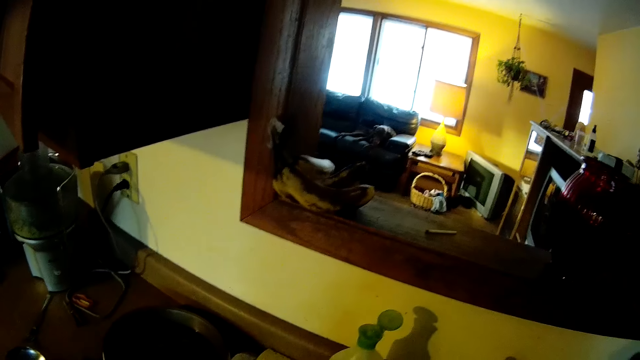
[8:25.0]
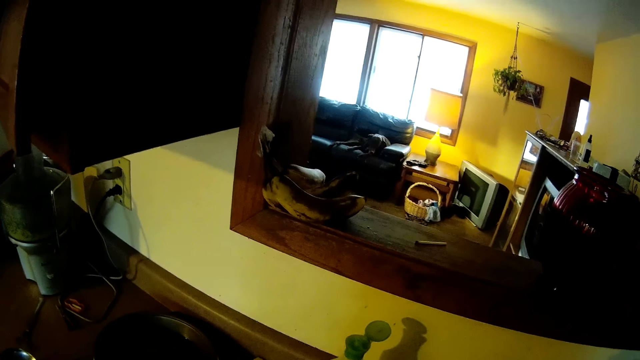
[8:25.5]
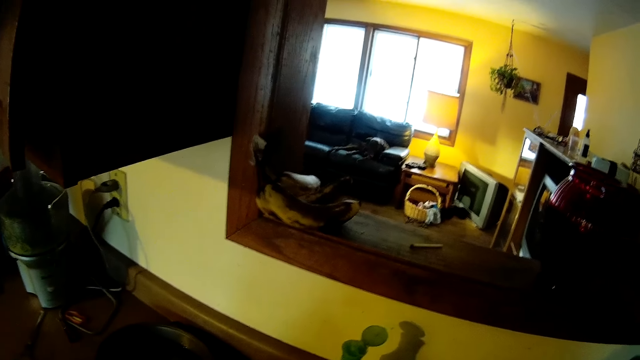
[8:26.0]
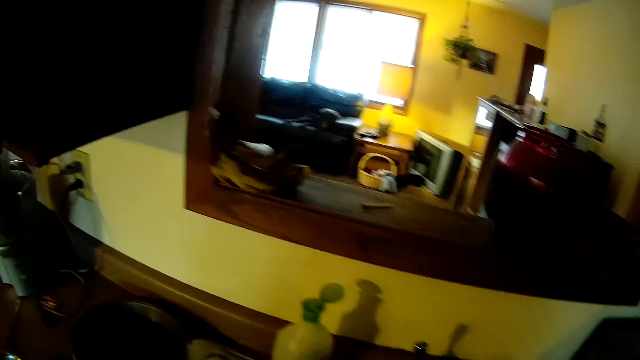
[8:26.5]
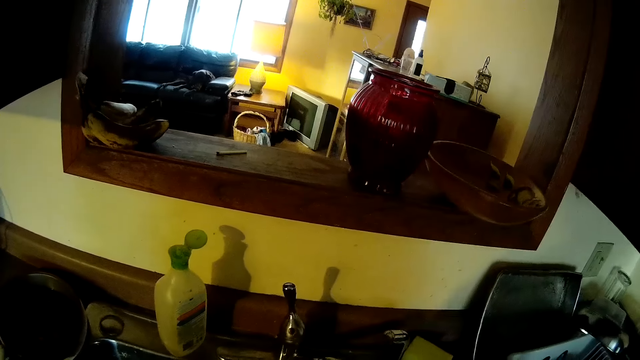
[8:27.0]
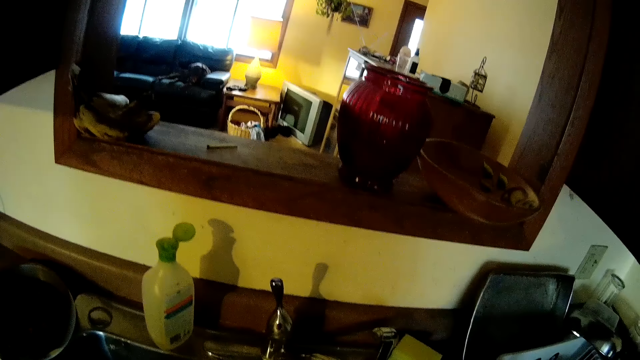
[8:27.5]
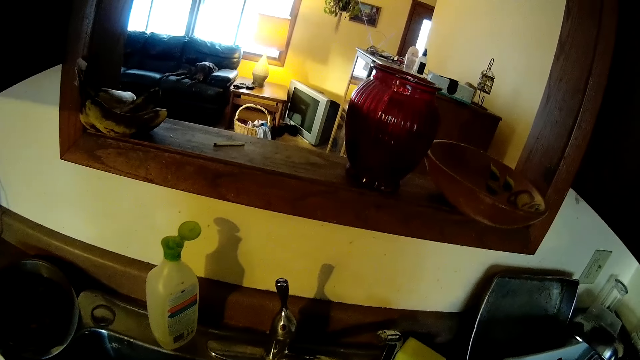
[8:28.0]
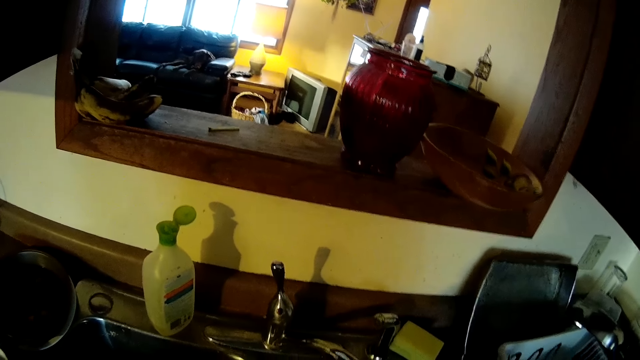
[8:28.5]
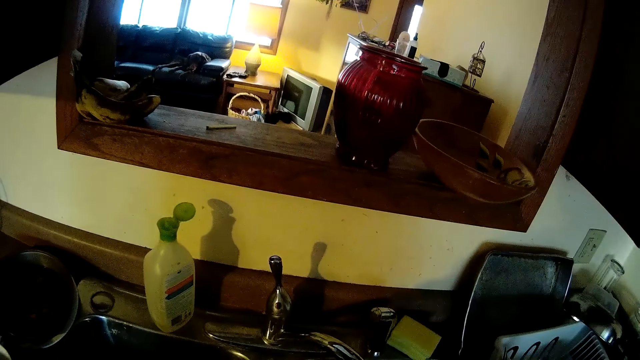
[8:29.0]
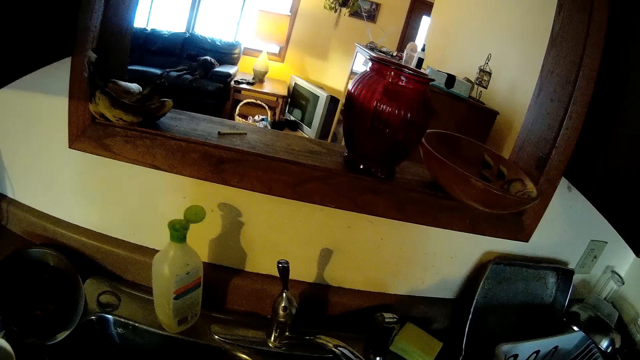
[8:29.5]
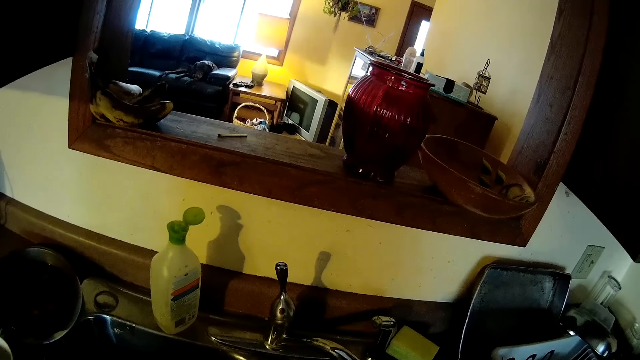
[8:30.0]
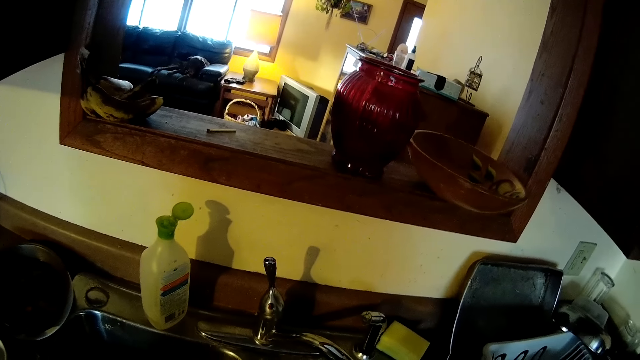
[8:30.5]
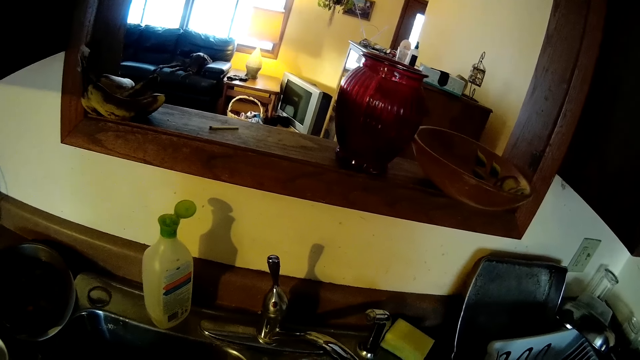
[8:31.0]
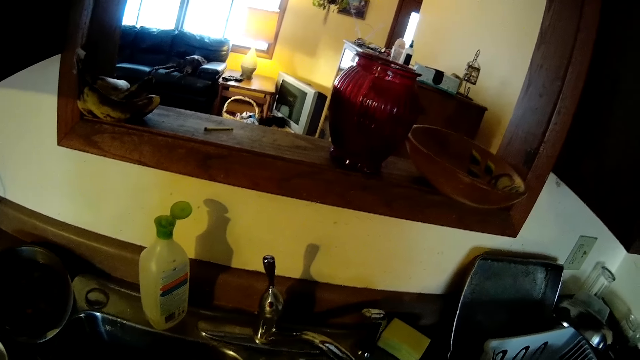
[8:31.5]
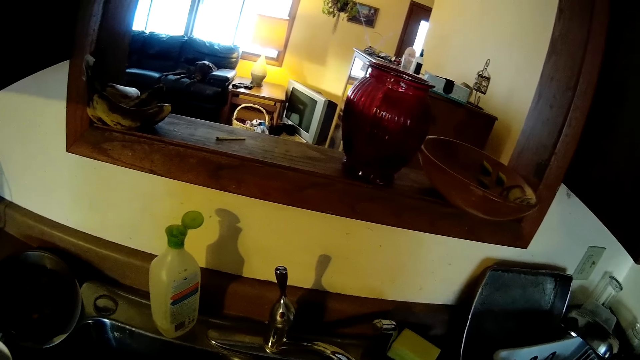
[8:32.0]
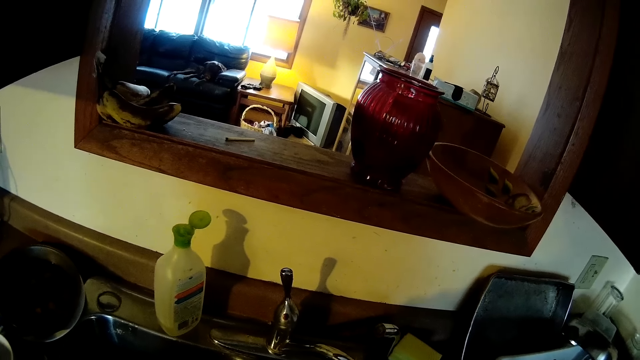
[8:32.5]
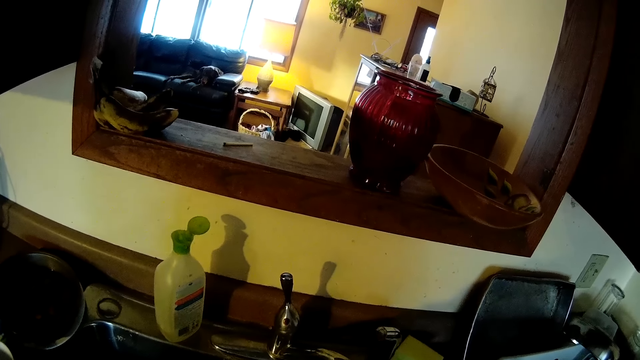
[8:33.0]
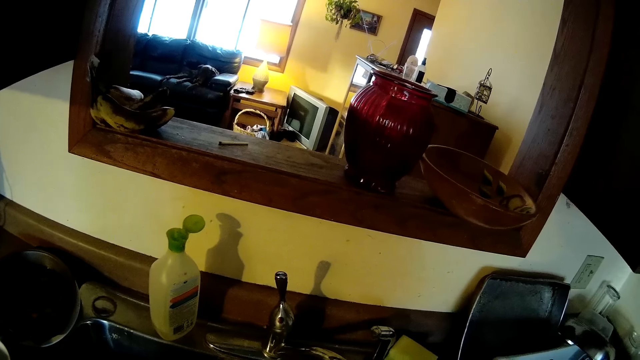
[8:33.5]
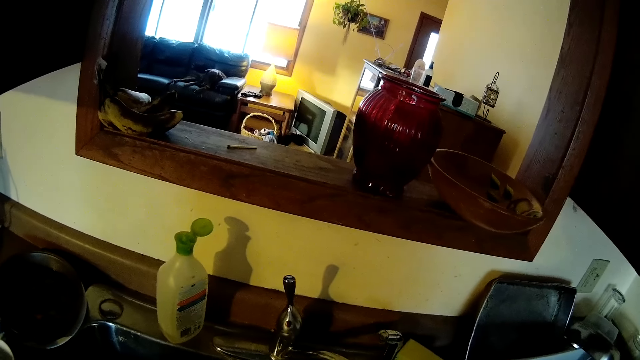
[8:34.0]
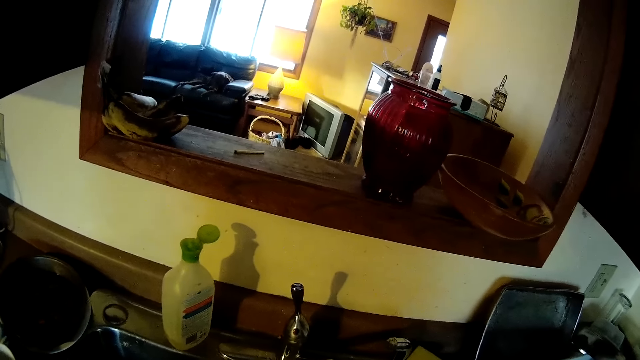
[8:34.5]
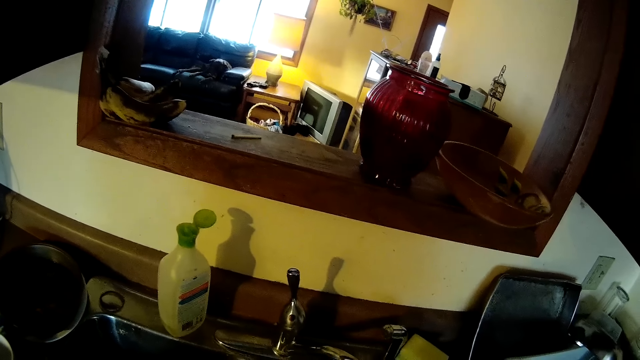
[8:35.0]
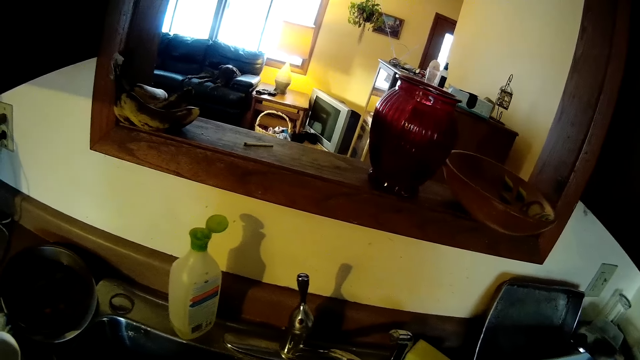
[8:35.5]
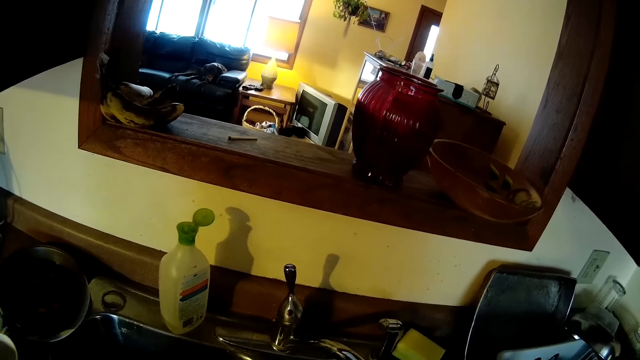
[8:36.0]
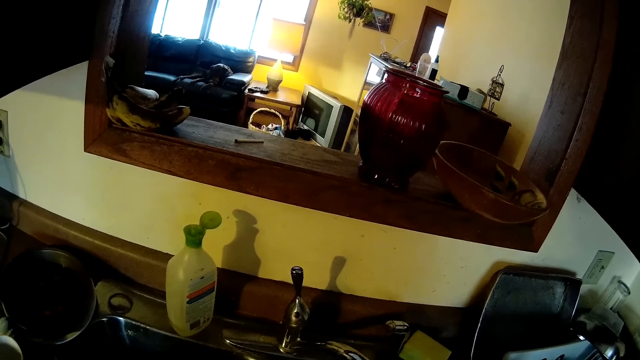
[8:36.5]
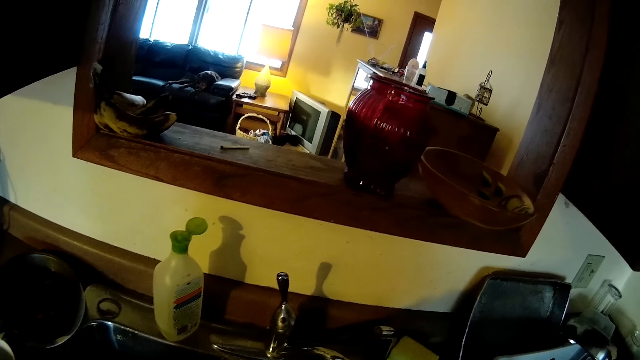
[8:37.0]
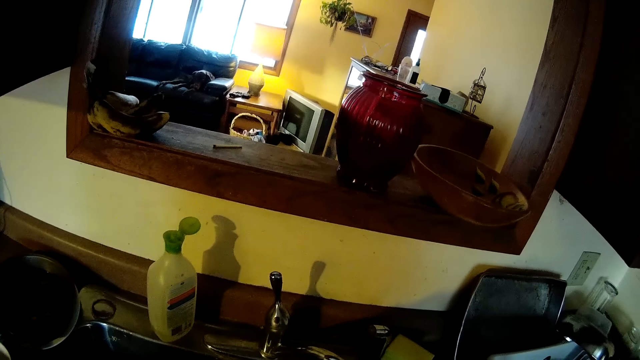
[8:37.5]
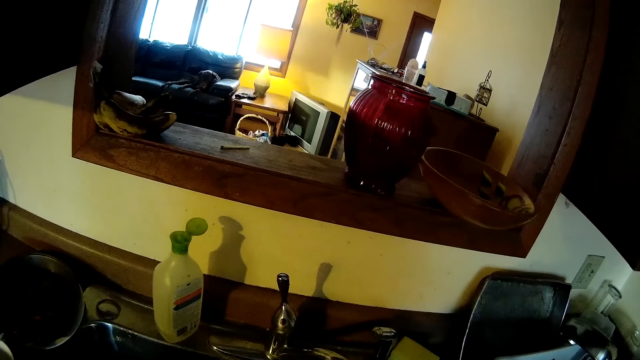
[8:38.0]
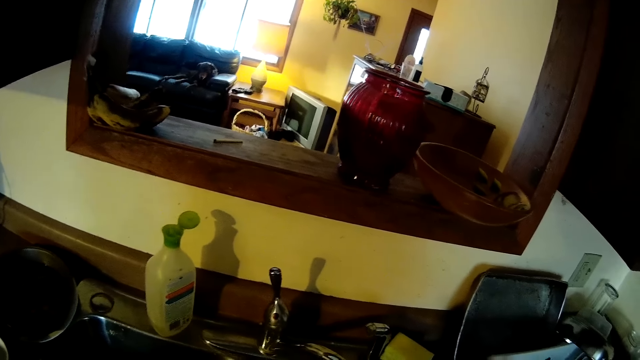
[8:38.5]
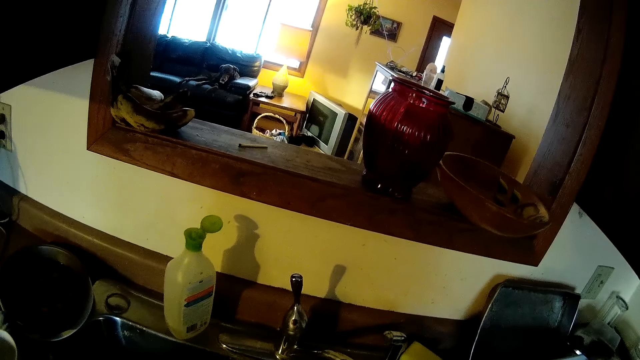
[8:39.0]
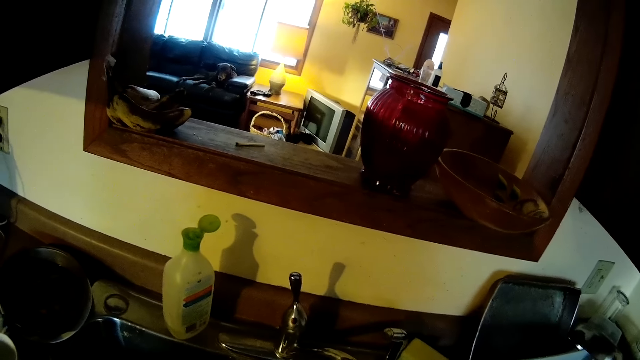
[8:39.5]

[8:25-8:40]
The camera wearer washes the utensils.

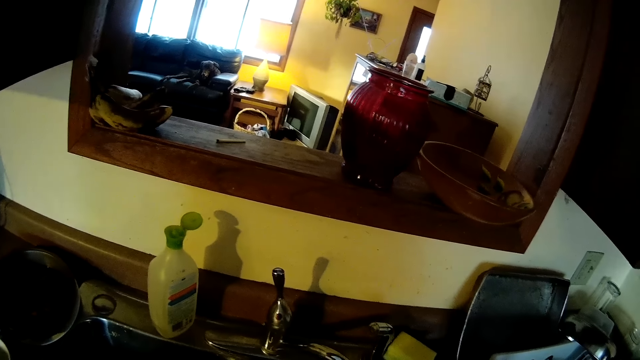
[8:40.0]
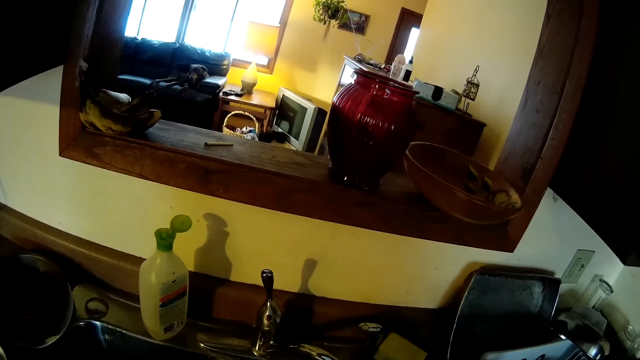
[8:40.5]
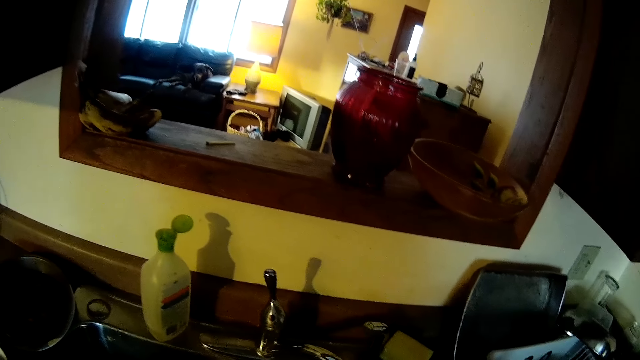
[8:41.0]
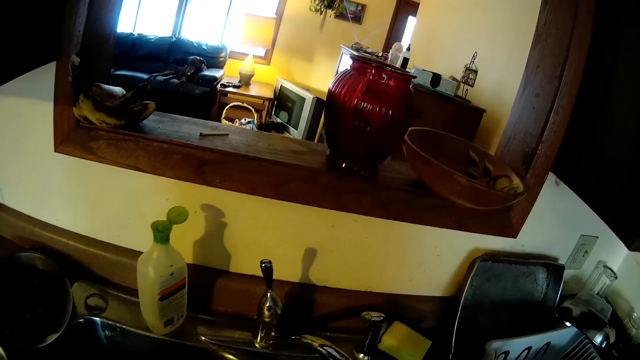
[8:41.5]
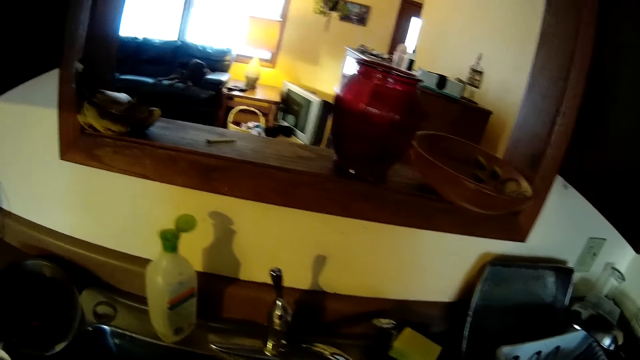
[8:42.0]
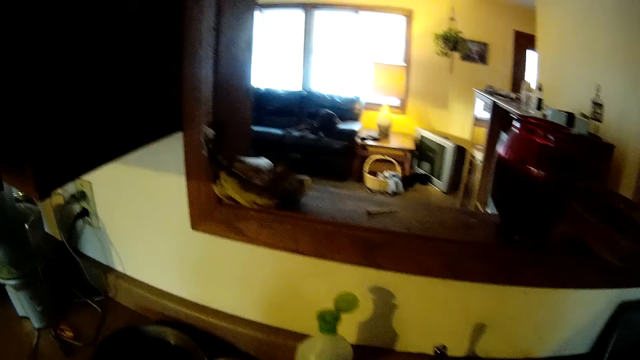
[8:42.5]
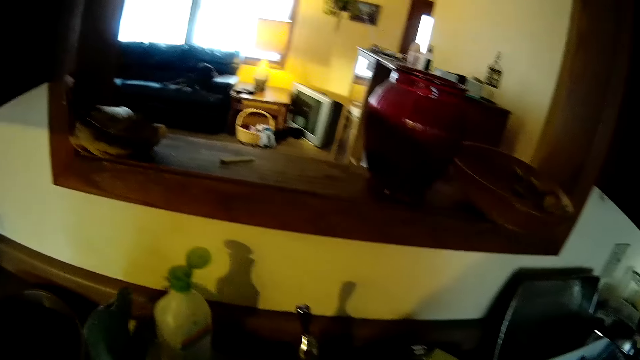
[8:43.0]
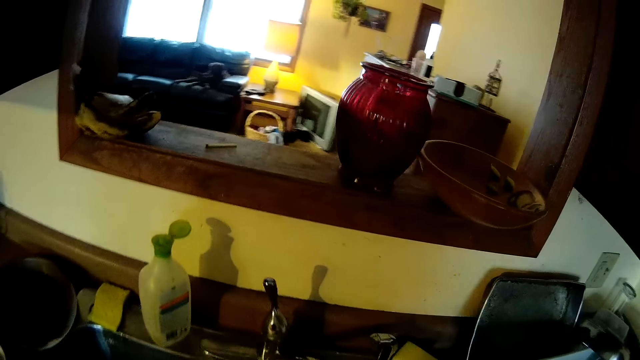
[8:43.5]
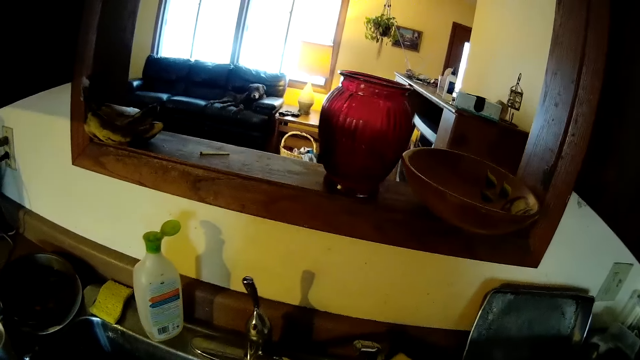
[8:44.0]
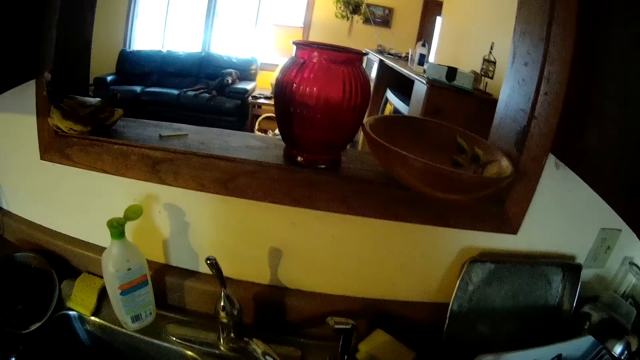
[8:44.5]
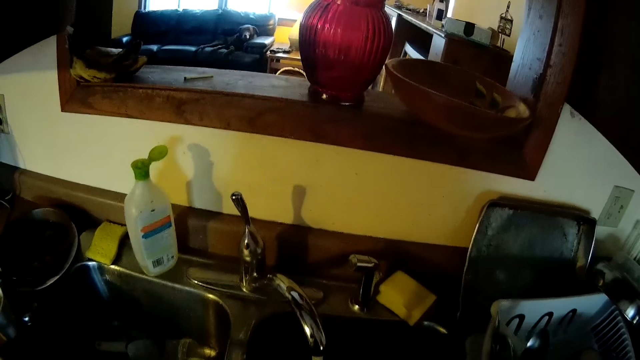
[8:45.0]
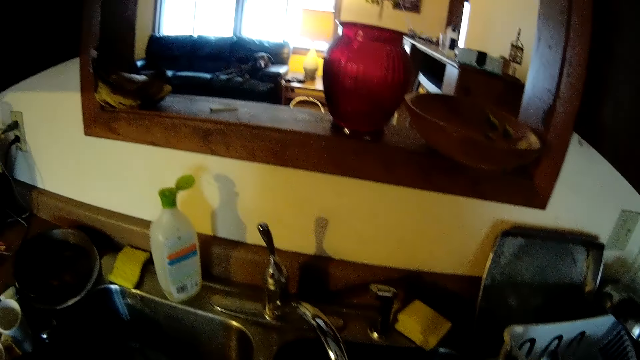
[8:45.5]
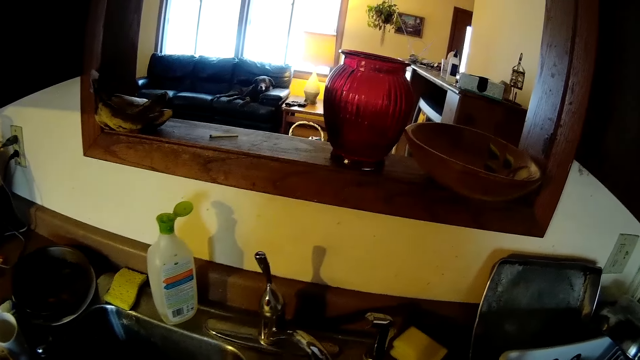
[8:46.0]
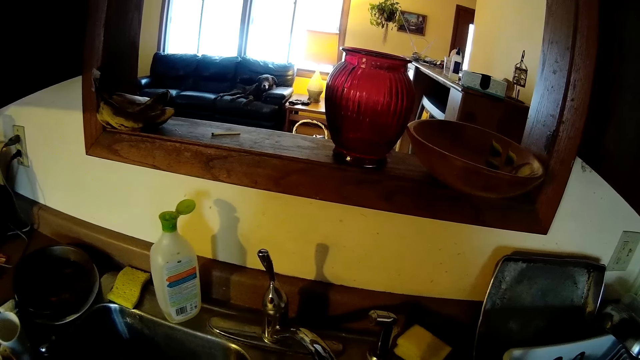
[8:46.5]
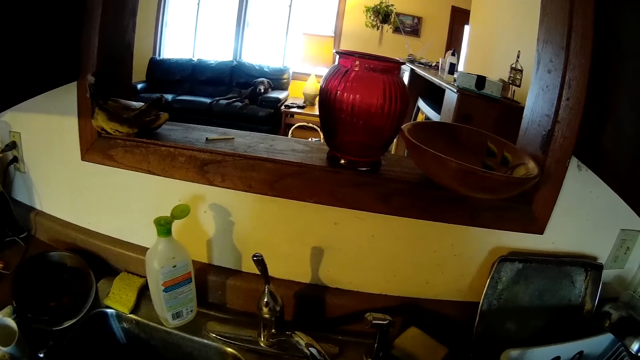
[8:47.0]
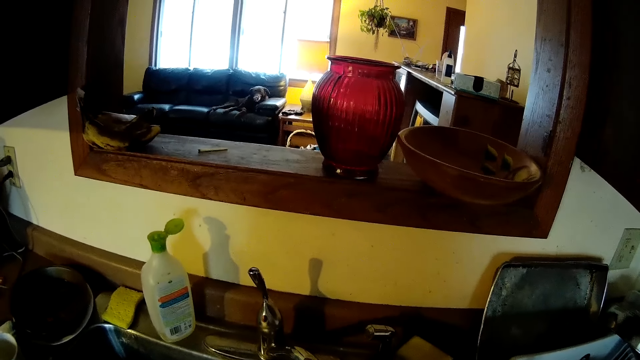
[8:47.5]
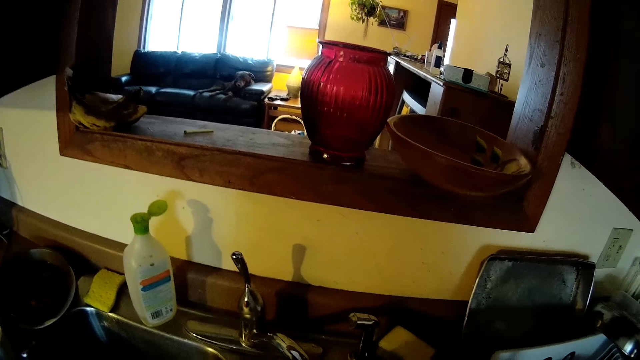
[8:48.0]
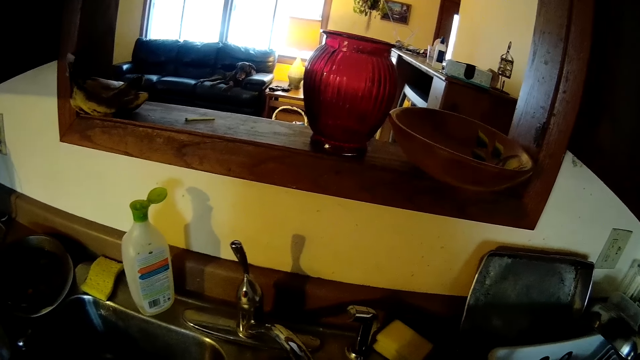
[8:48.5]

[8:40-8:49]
The camera wearer drops the sponge on the sink with her left hand.
